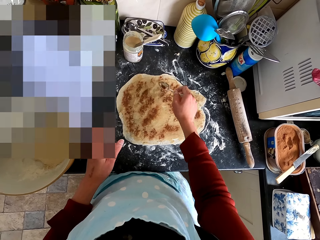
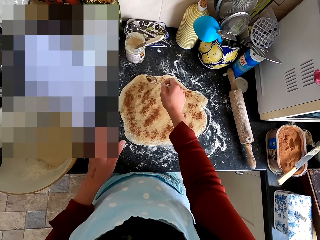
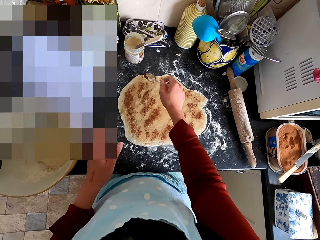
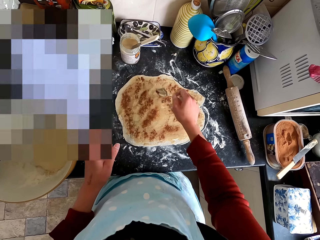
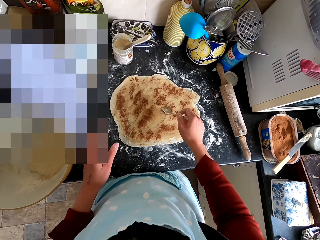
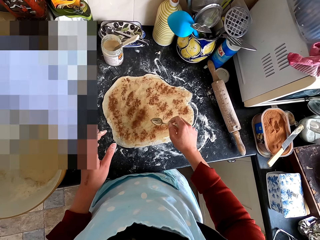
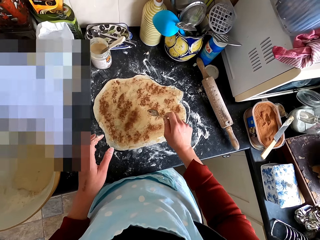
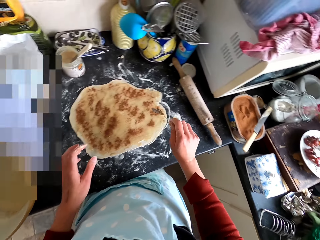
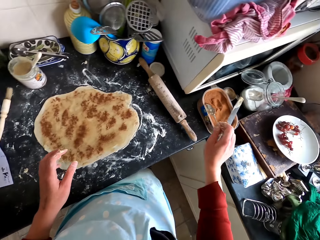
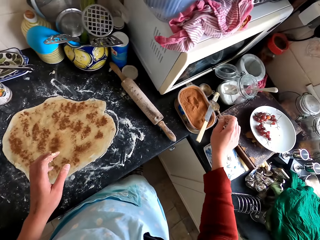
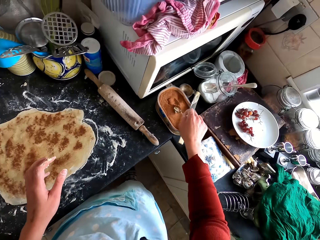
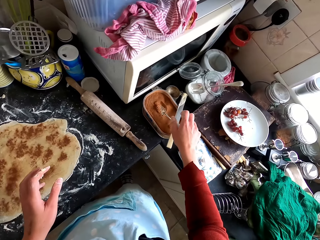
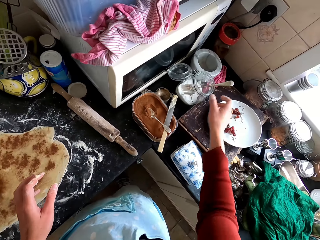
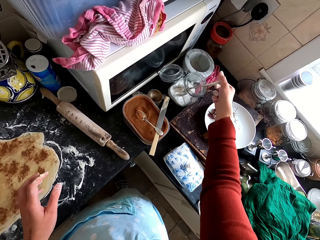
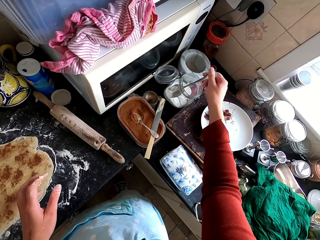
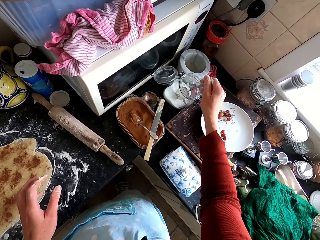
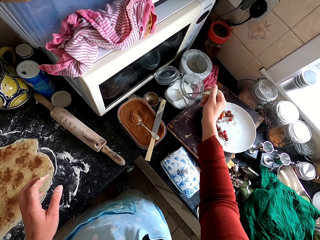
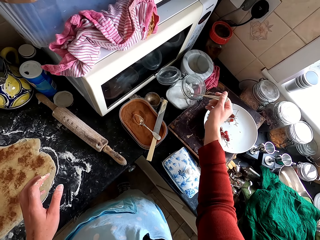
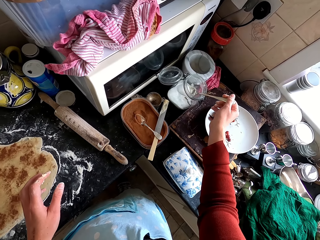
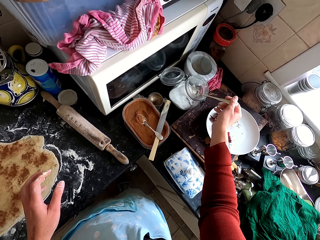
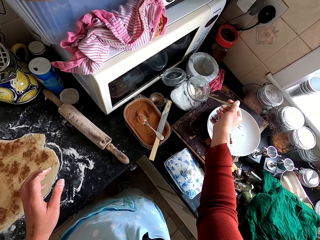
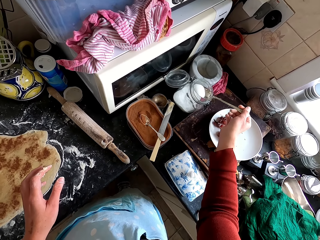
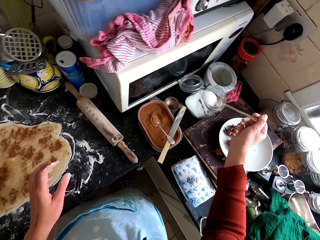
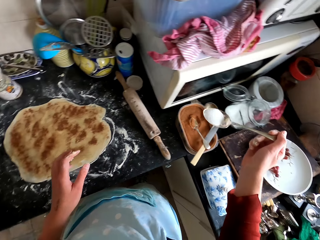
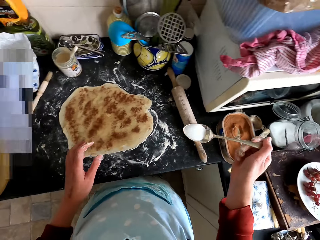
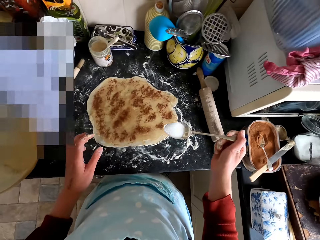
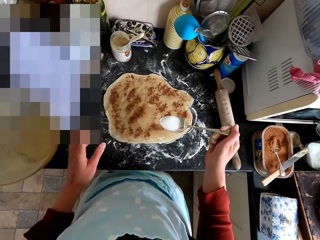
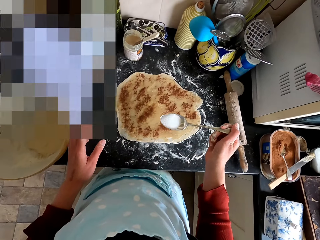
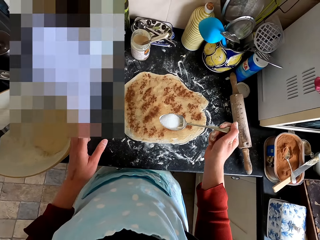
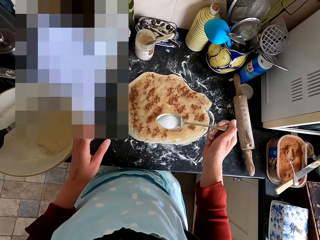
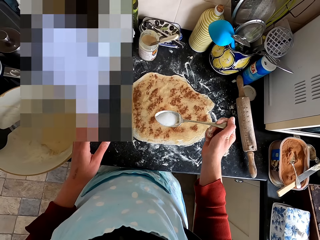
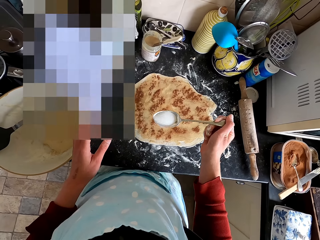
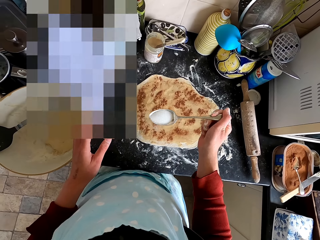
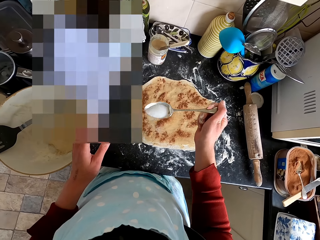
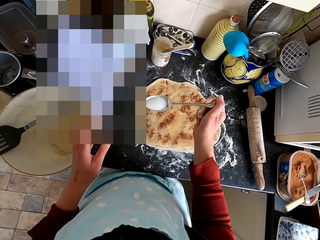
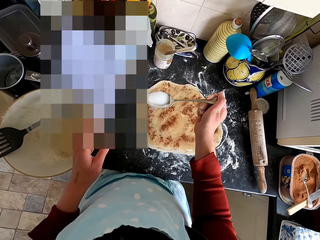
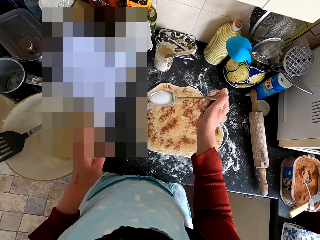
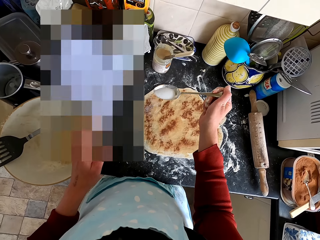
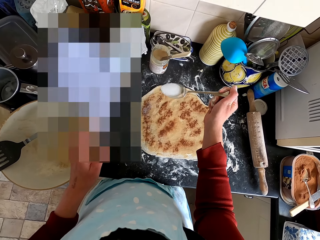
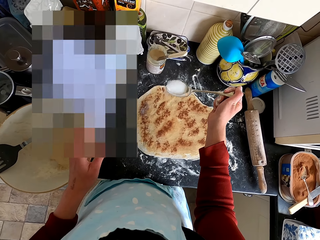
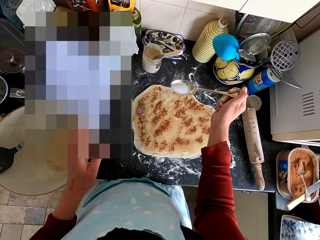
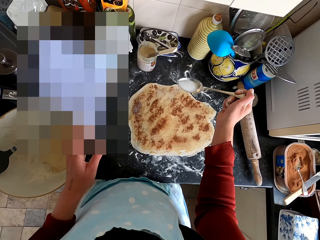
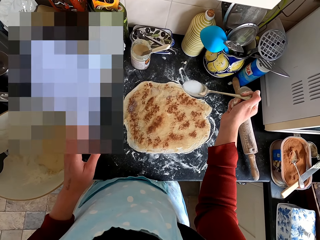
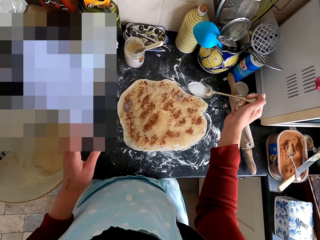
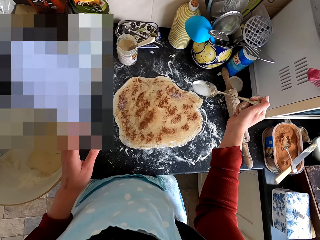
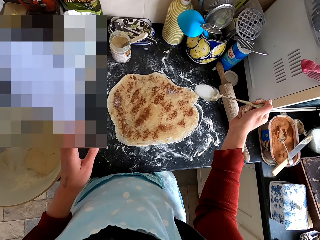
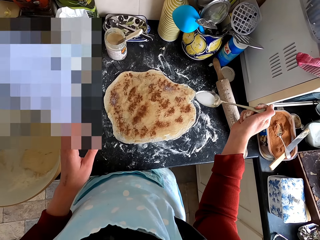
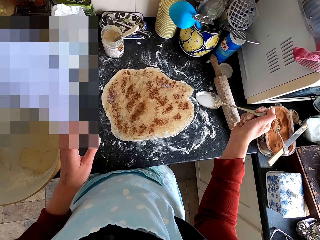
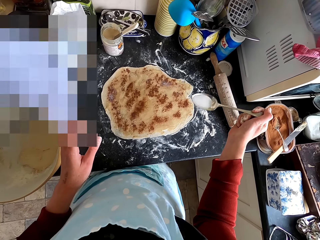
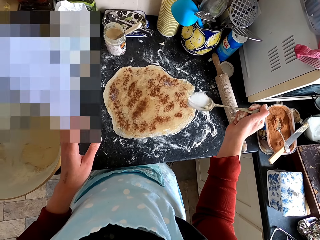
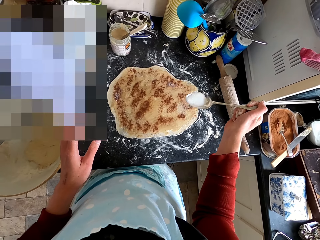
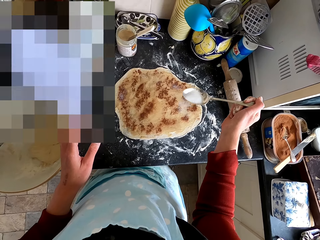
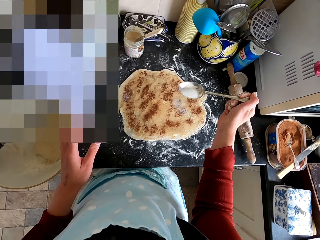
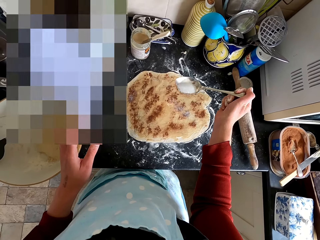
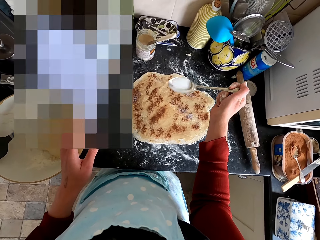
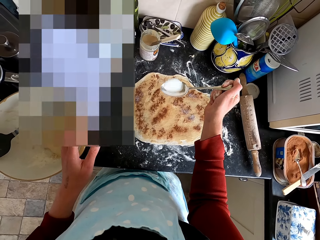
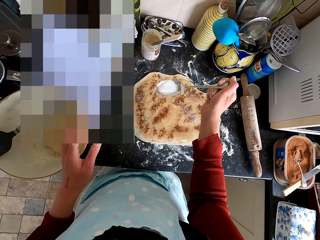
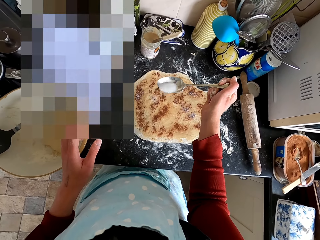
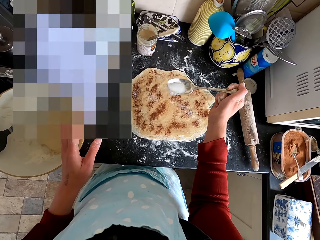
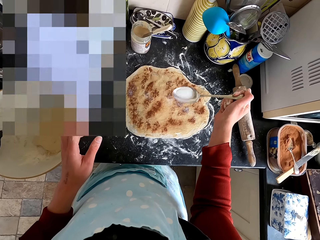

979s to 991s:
The camera wearer drops the spoon in the container. They pick up the spoon. They scoop the salt with the spoon from the glass container. They spread the salt with the spoon. They pour something on the dough.

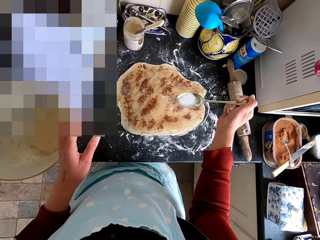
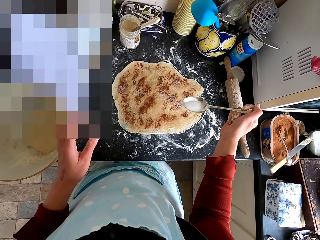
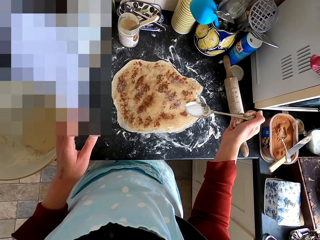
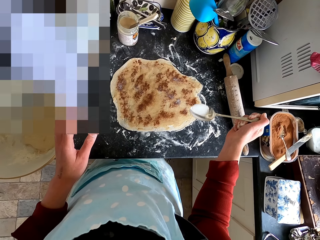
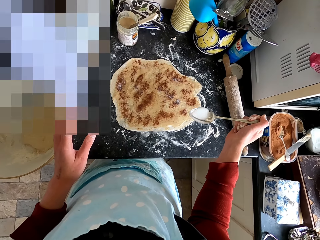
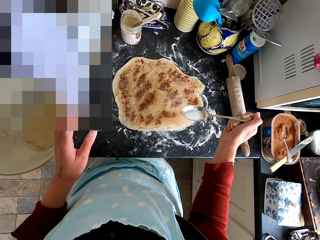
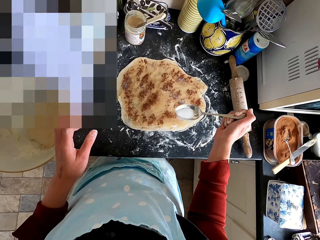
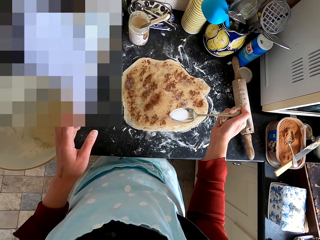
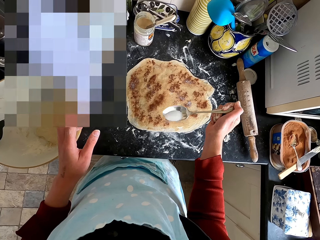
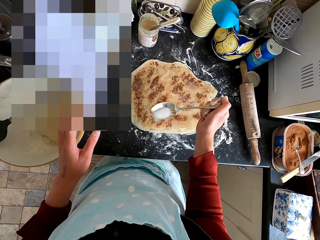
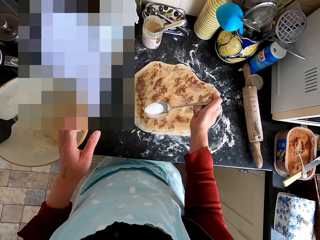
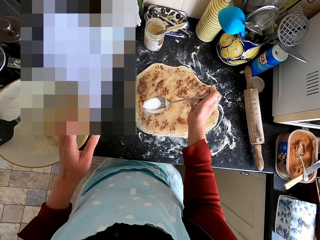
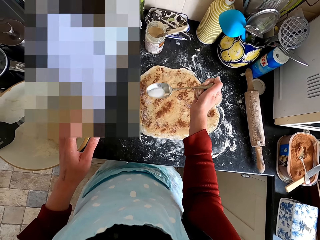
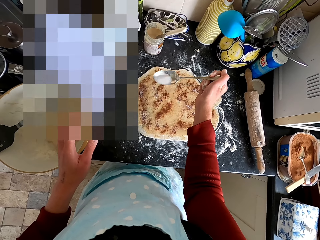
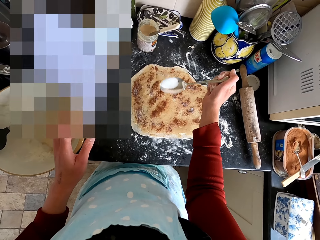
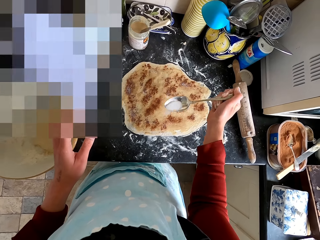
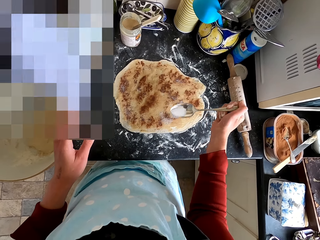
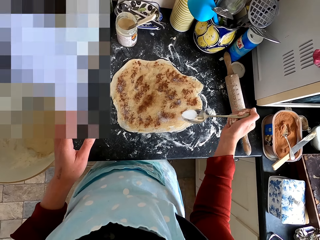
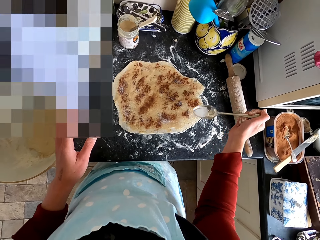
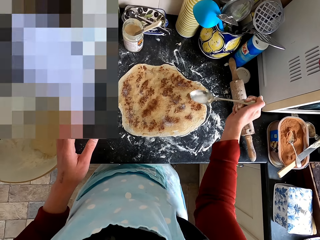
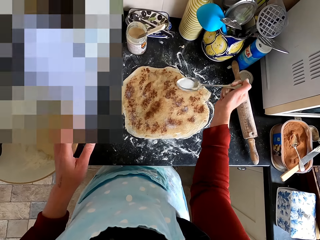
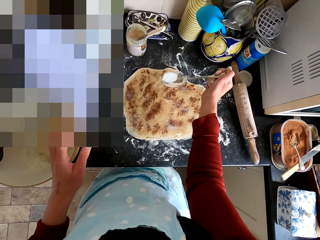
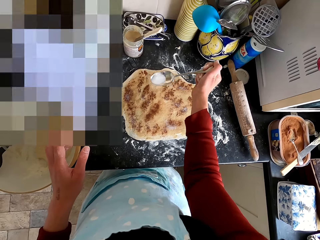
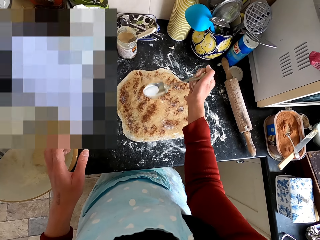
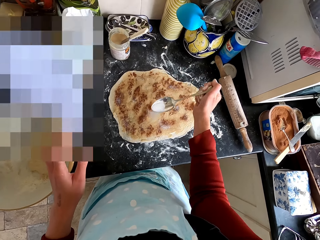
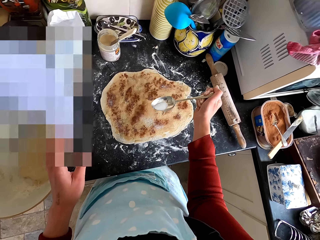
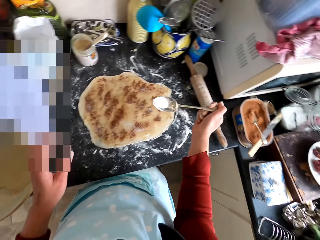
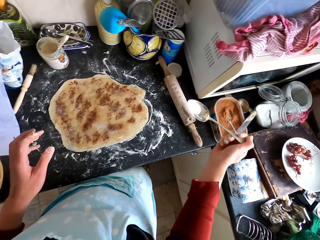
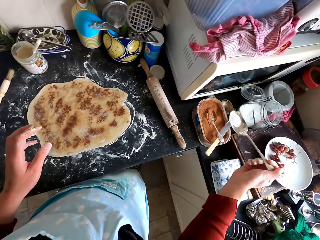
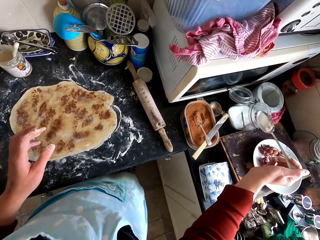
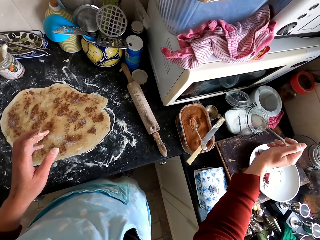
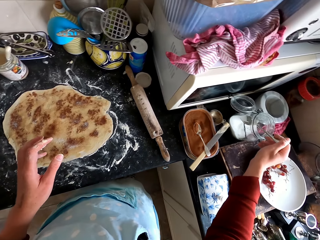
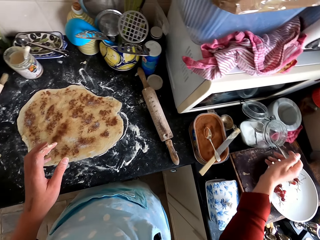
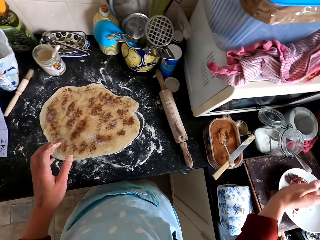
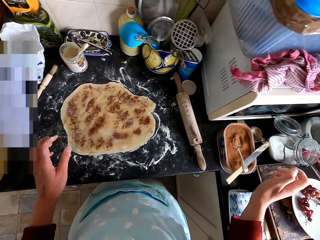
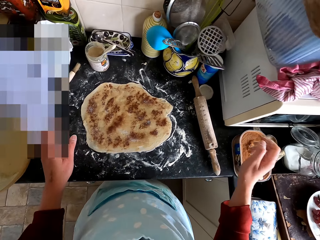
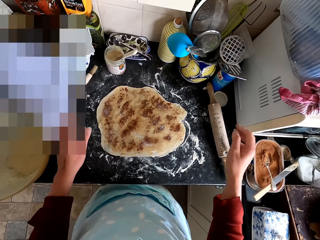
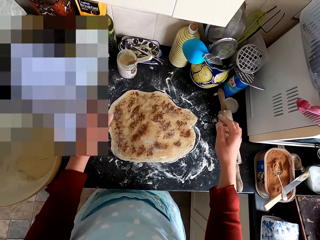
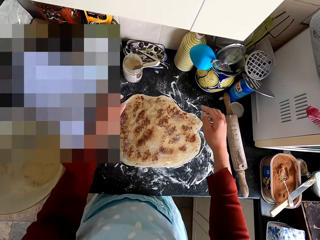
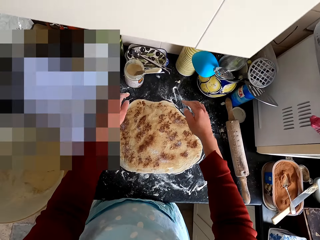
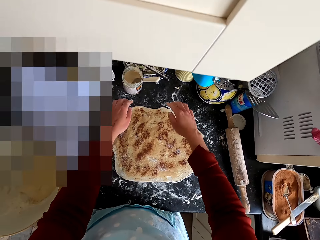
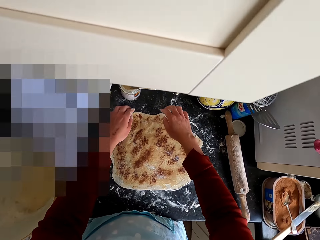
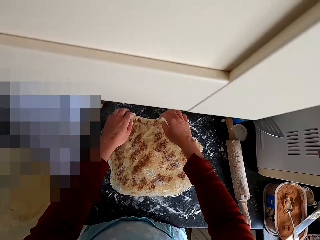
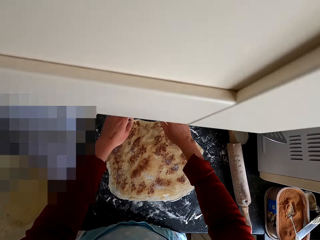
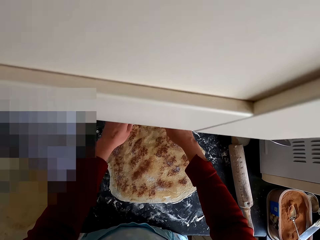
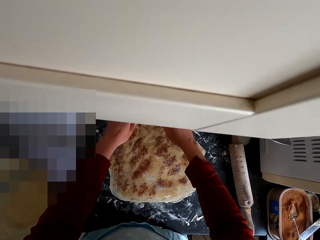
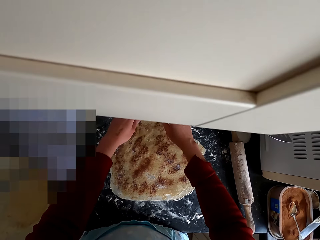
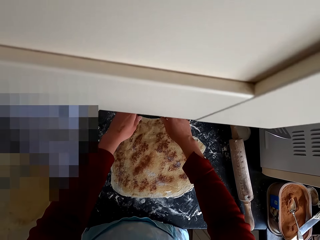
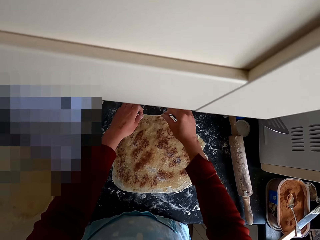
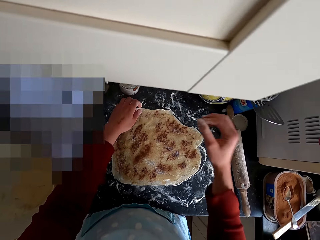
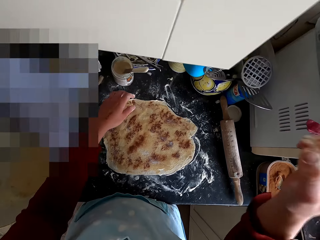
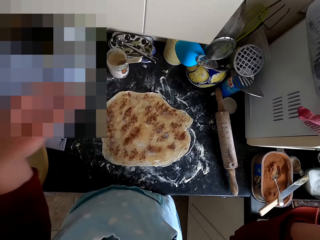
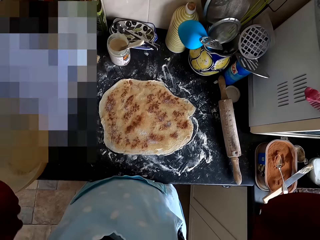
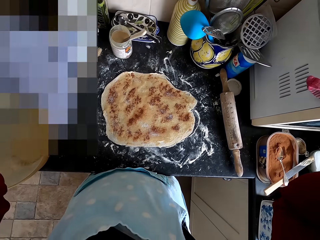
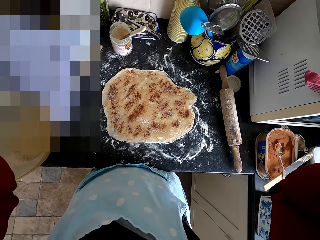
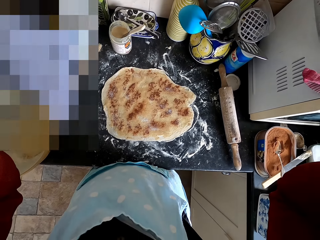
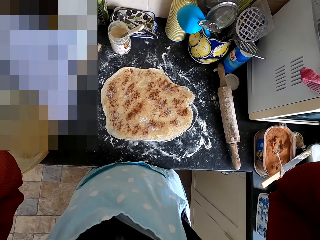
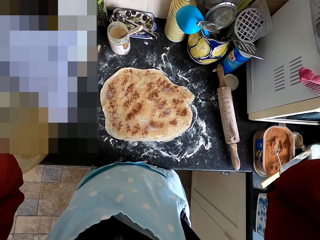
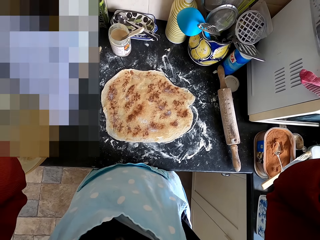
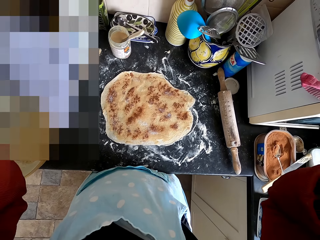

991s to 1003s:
The camera wearer drops the spoon in the glass container. They touch the dough. They adjust the camera.
